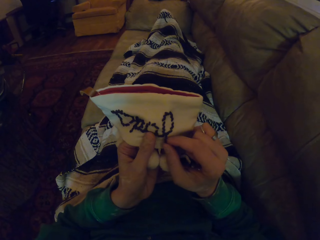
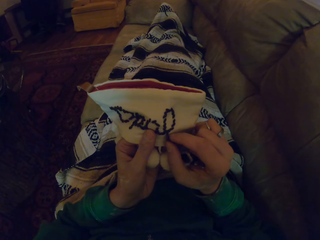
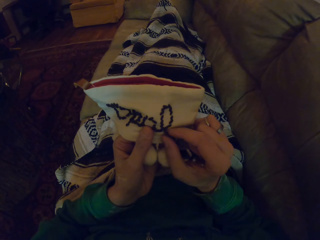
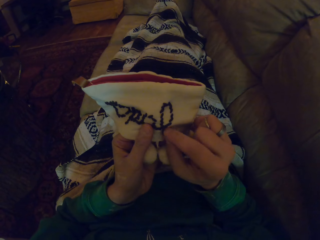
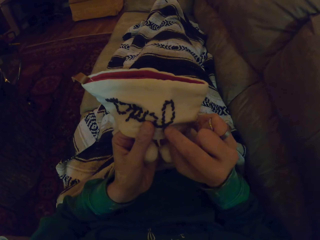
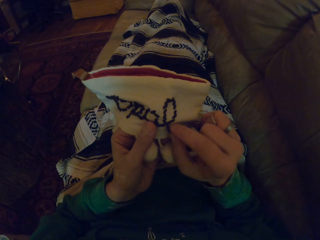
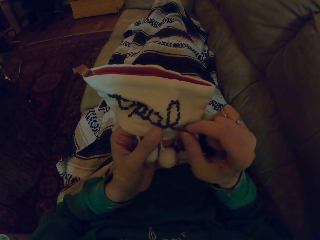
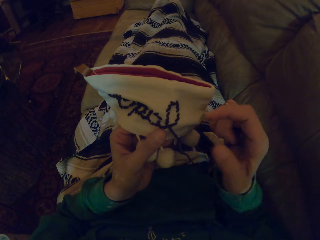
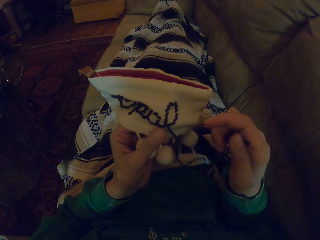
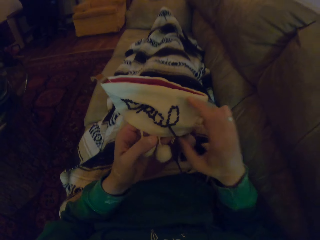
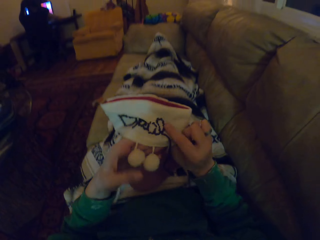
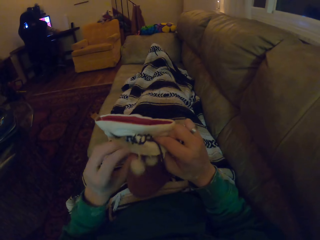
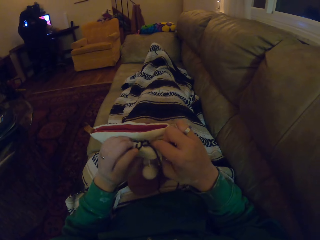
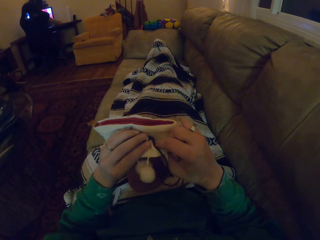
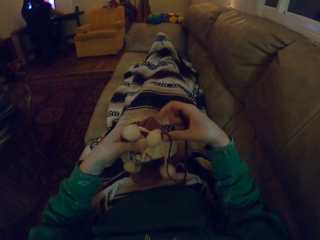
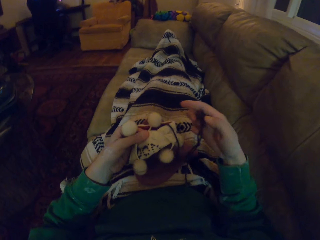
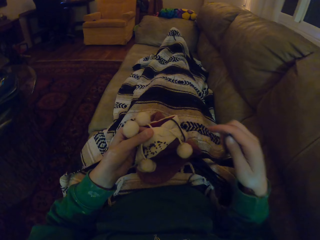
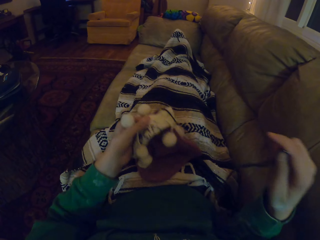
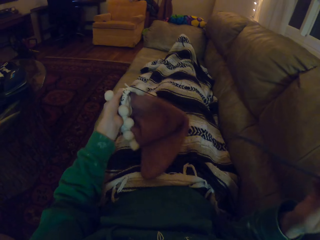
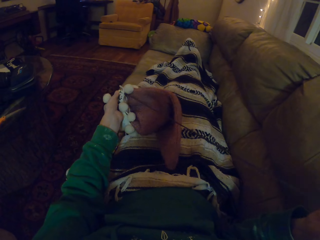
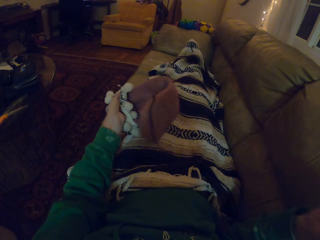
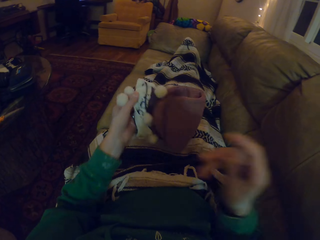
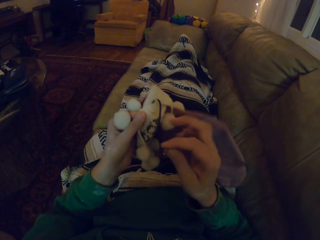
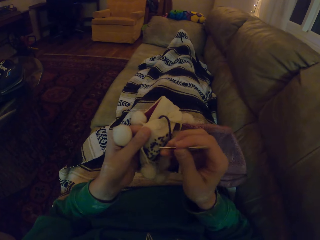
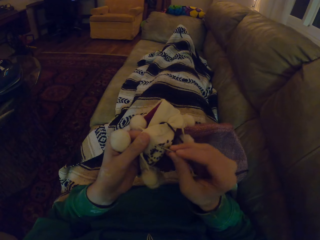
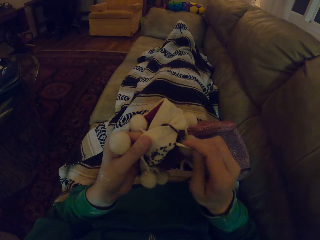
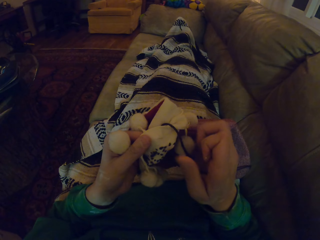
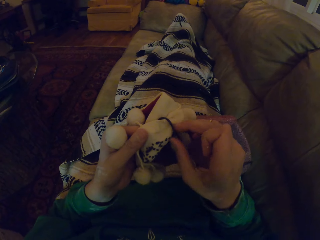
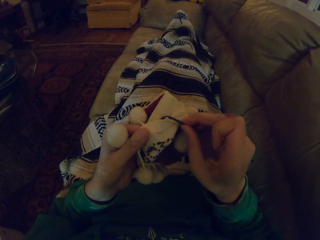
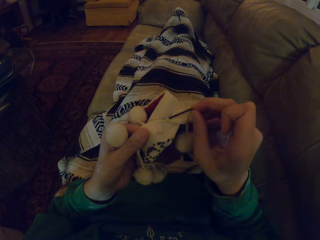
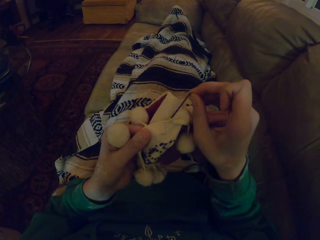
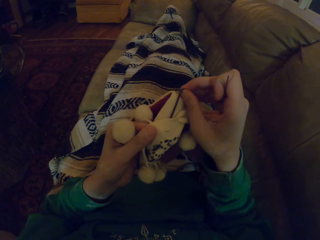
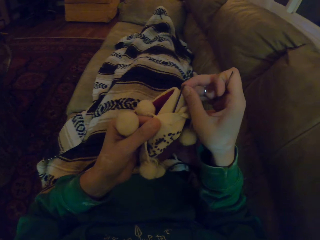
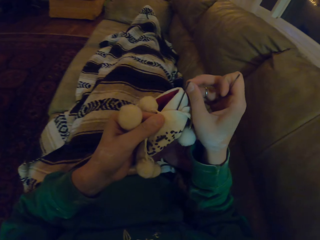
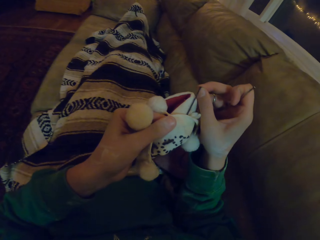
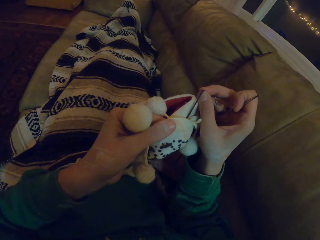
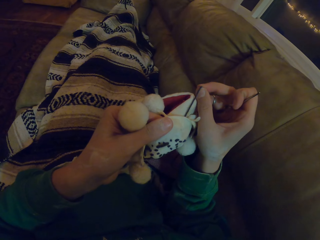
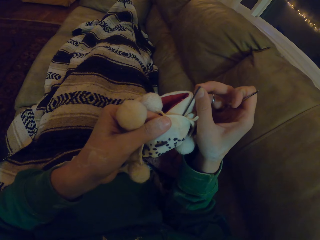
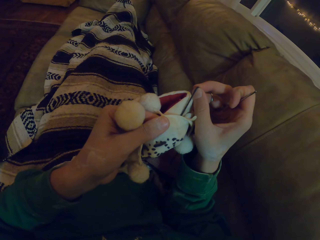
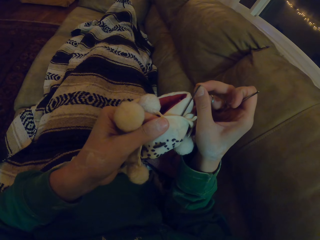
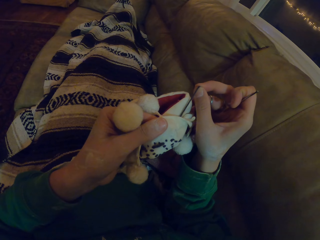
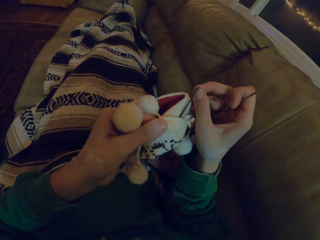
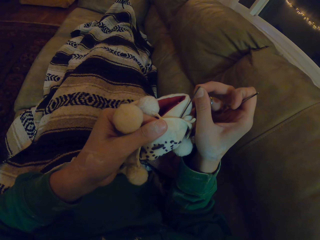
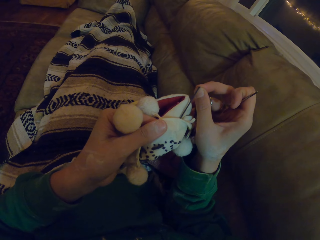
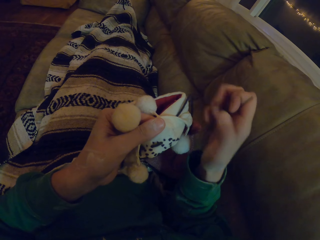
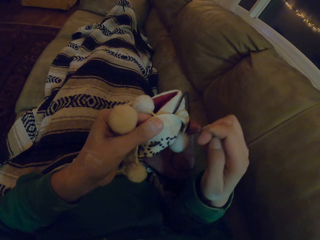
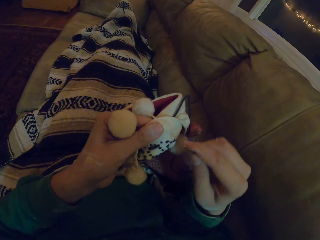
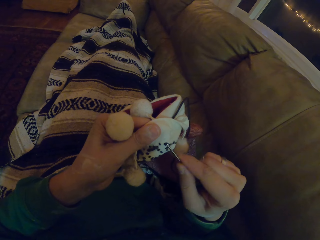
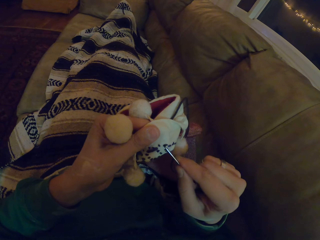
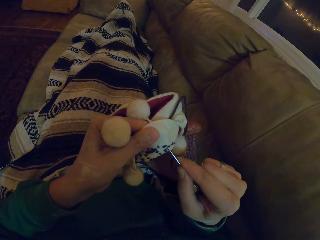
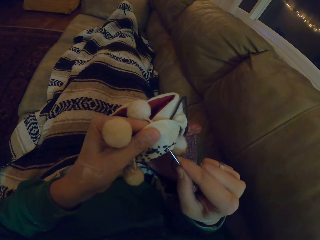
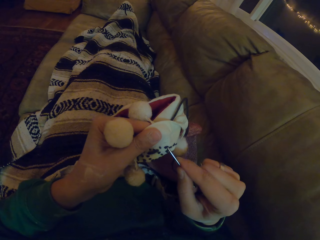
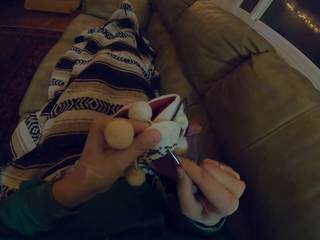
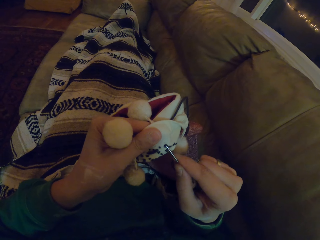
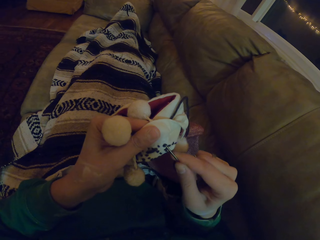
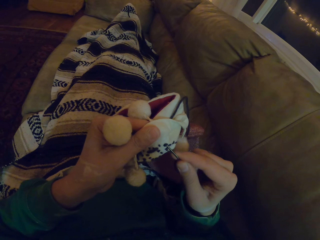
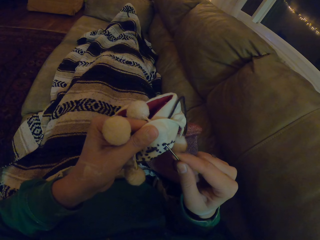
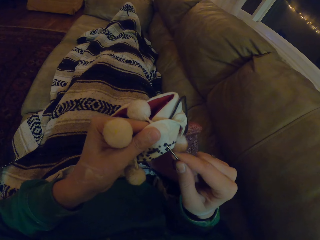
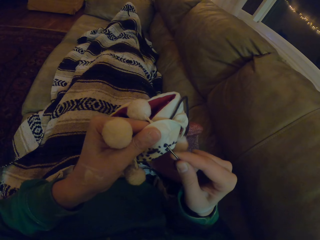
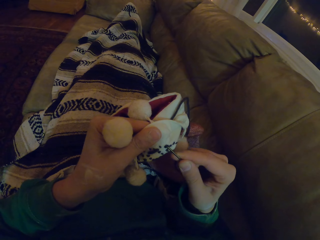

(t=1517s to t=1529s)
The camera wearer stares at the garment. They hold the garment with the right hand. They turn the garment. They pull the thread. They adjust the sewing needle in the hand. They pick the thread. They move the garment. They stare at the garment. They unhand the thread. They remove the thread in the garment with the sewing needle.

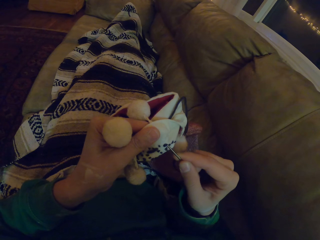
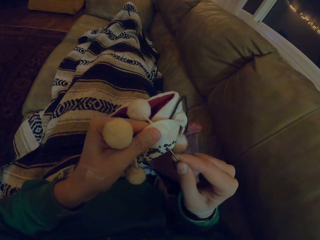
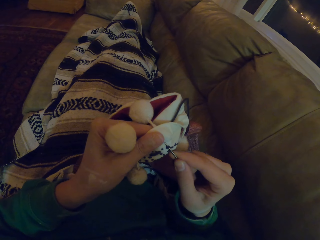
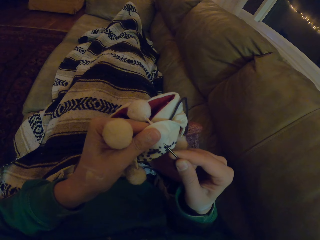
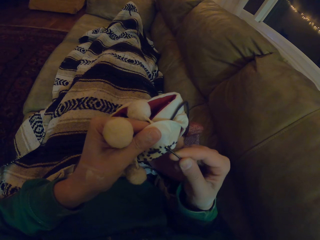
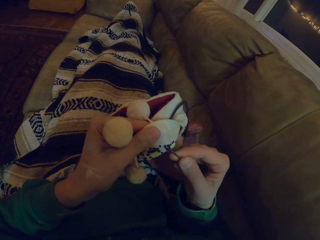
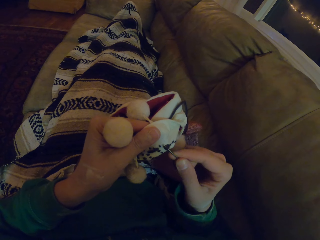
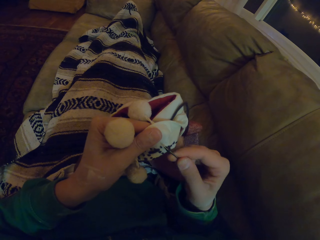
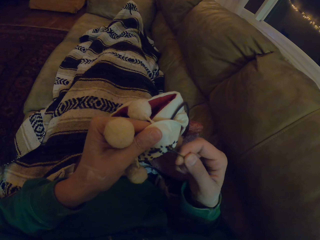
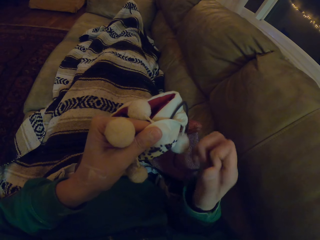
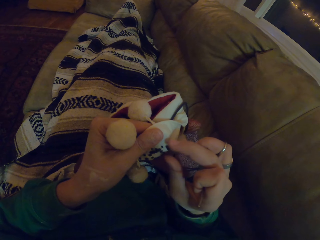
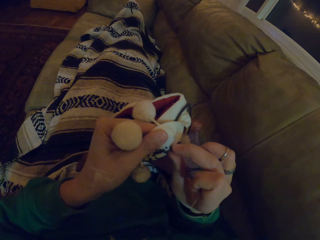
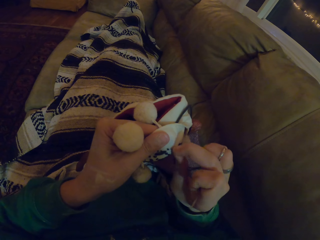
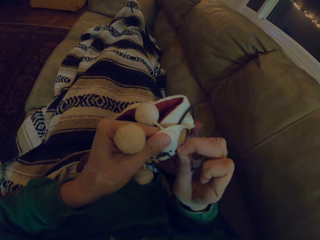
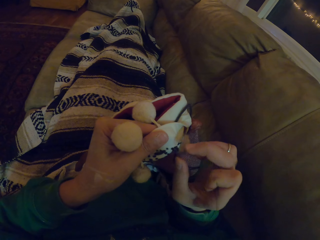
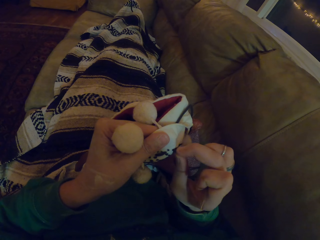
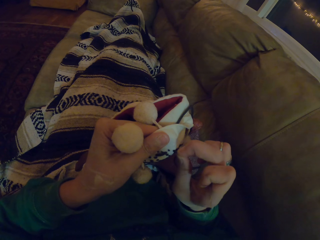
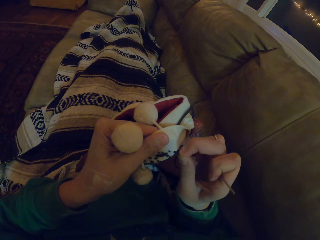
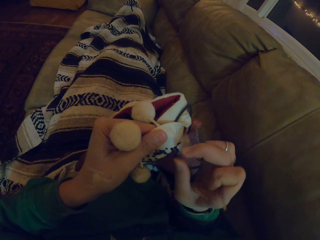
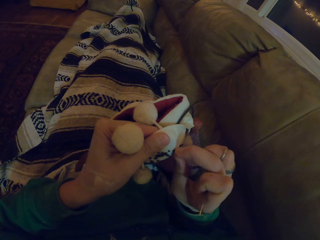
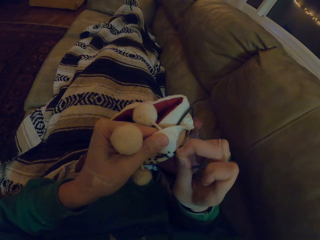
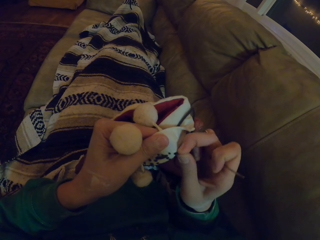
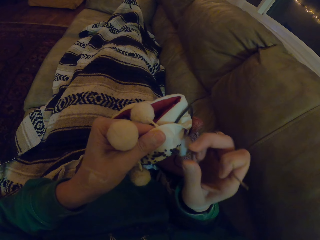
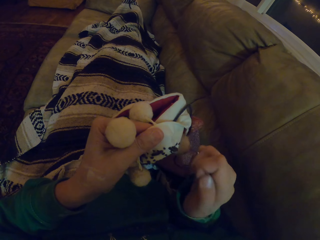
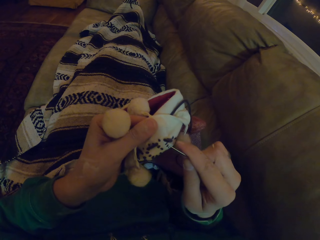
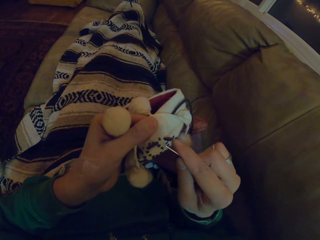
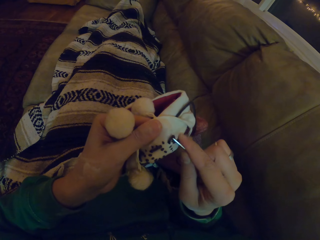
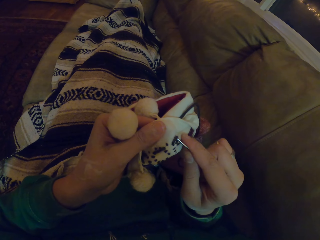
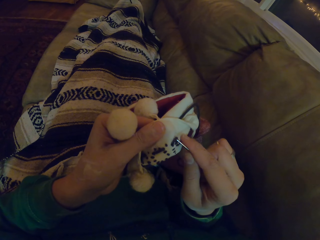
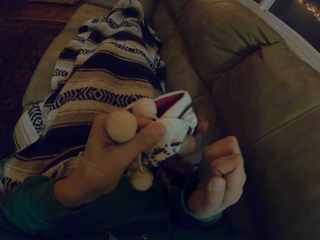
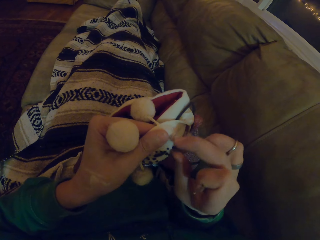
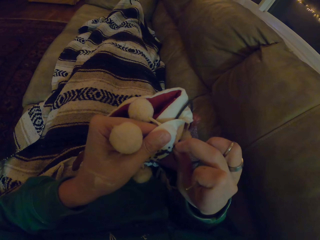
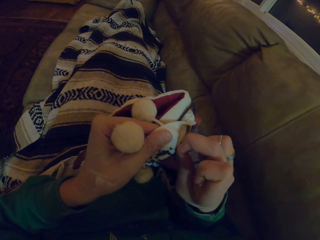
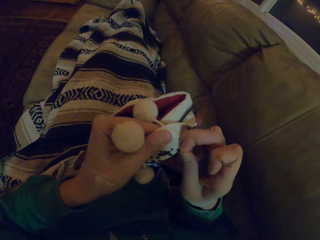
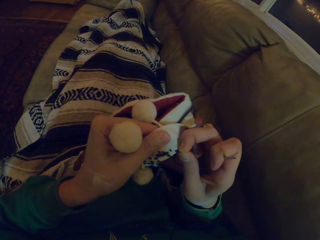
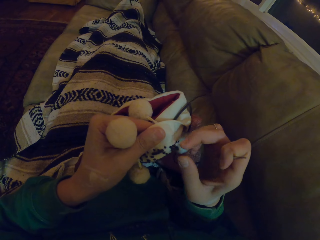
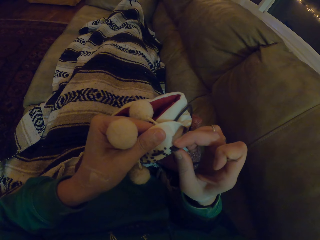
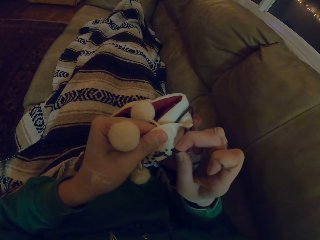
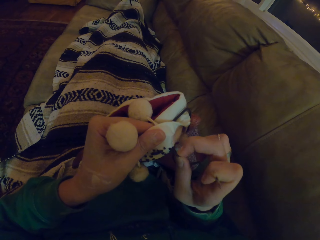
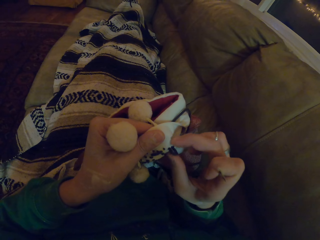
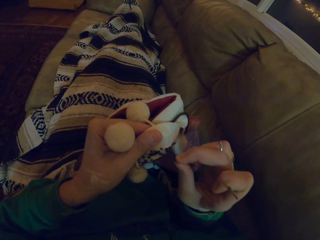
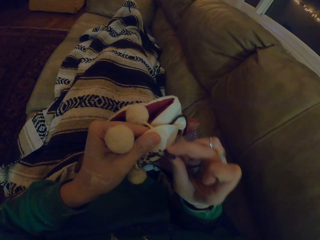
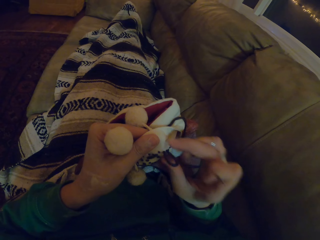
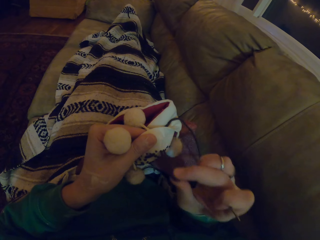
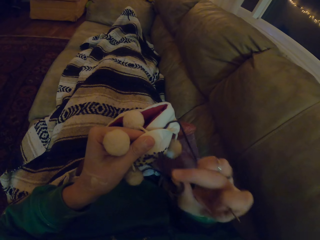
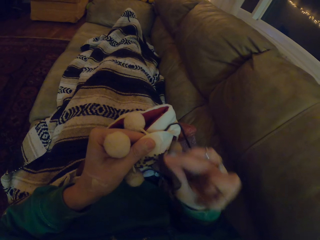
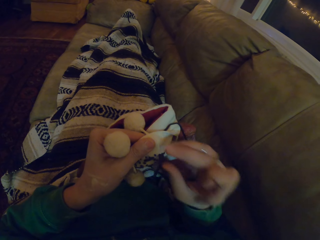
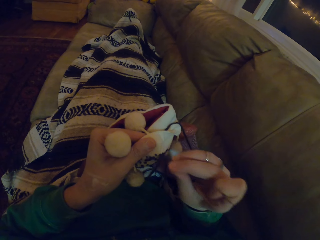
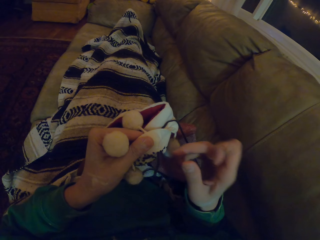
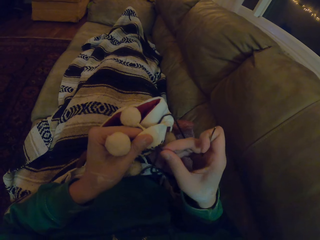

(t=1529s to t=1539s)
The camera wearer pulls the thread. They move the thread with the sewing needle. They pull the thread.
